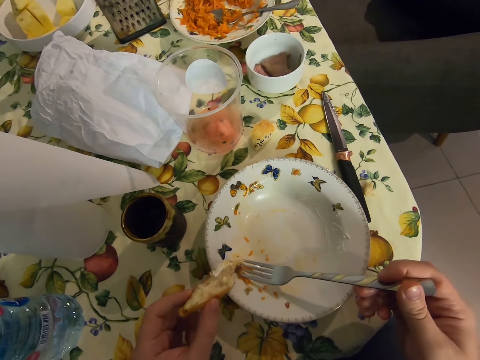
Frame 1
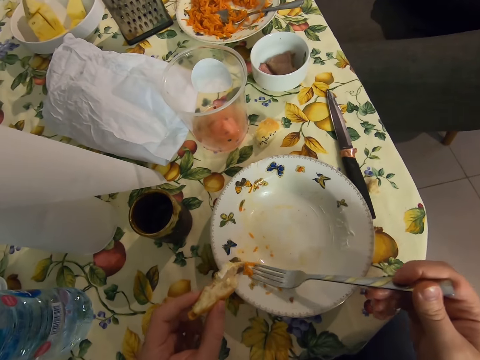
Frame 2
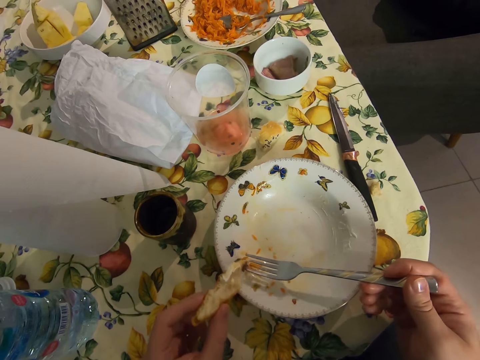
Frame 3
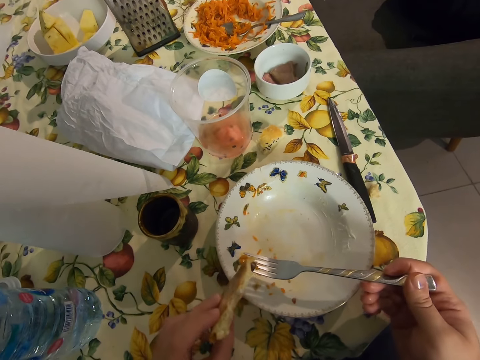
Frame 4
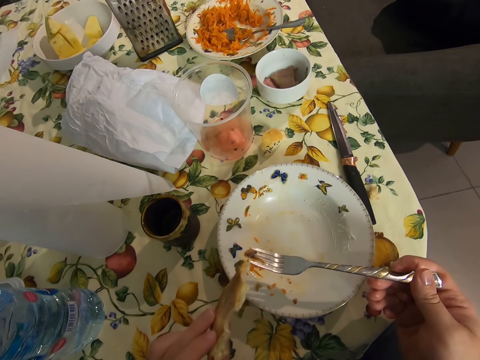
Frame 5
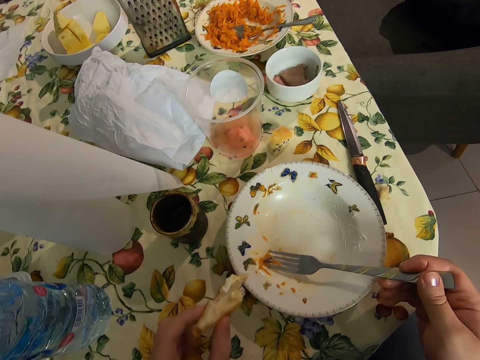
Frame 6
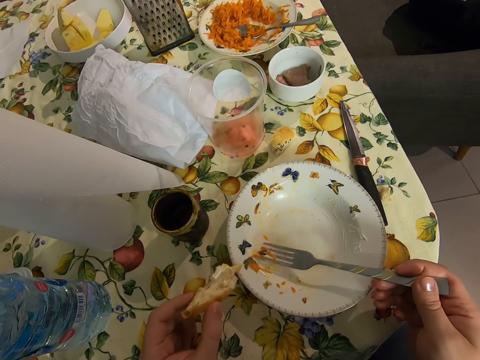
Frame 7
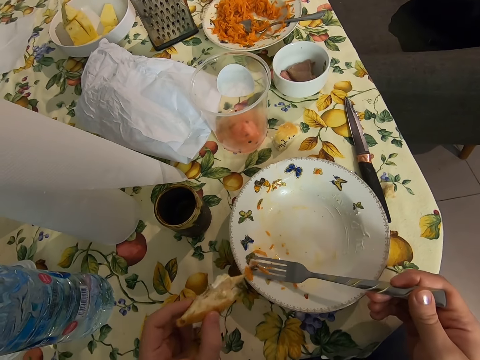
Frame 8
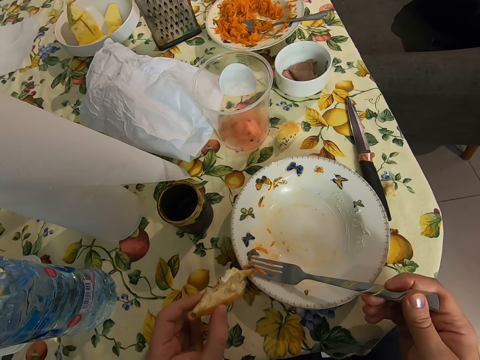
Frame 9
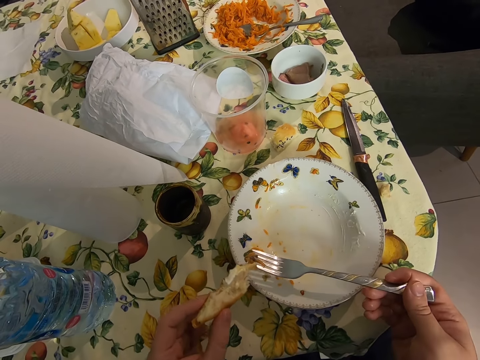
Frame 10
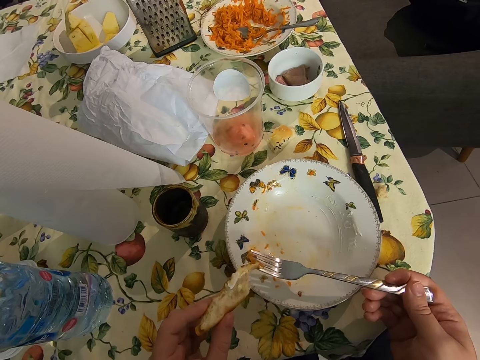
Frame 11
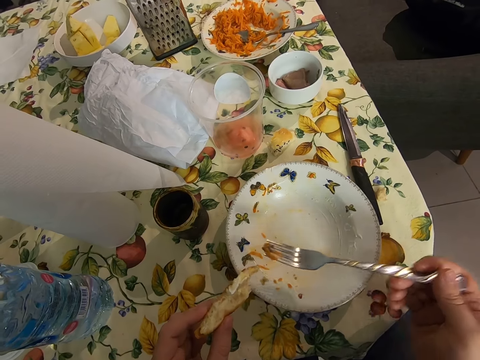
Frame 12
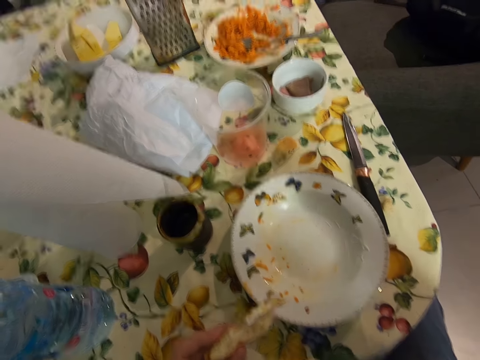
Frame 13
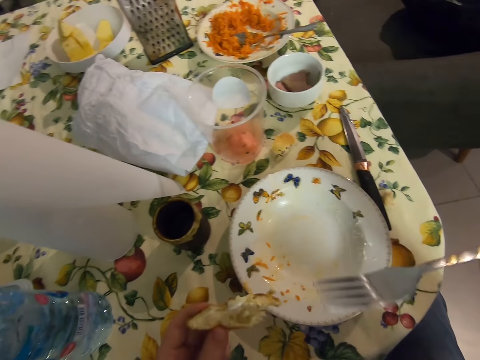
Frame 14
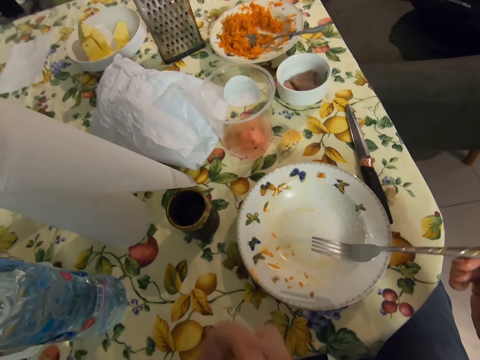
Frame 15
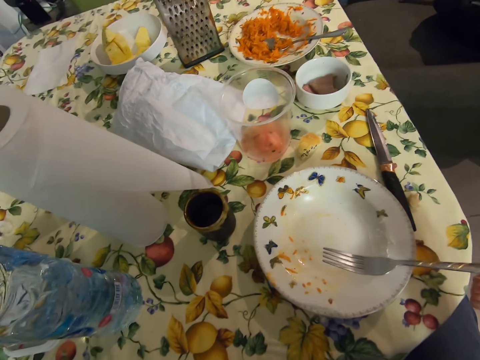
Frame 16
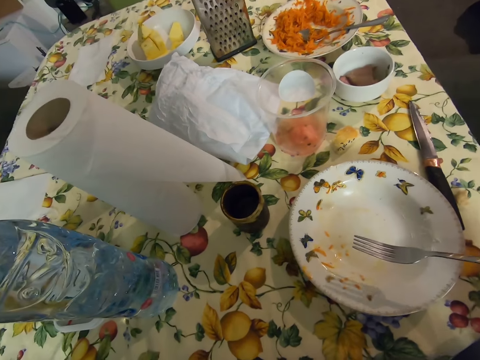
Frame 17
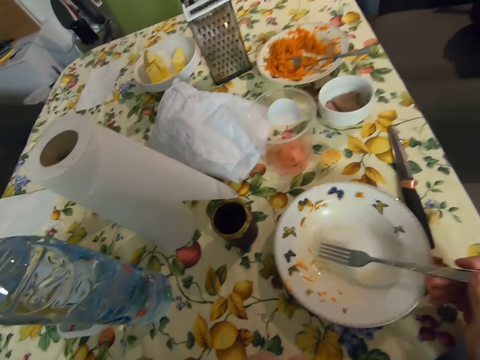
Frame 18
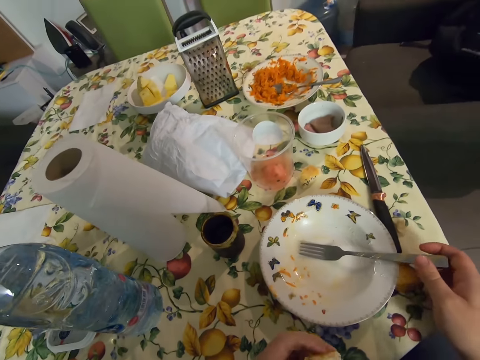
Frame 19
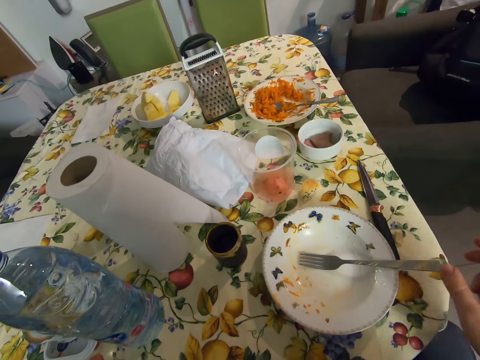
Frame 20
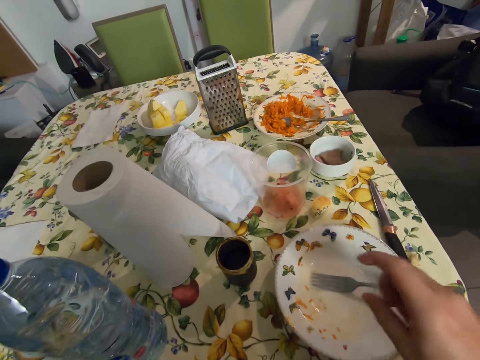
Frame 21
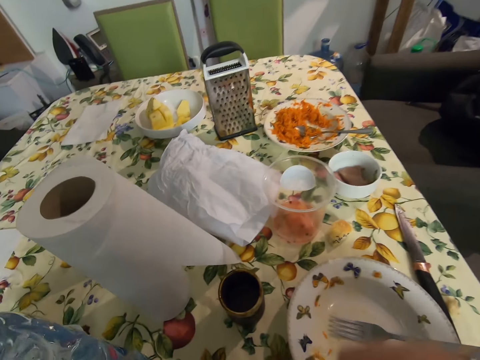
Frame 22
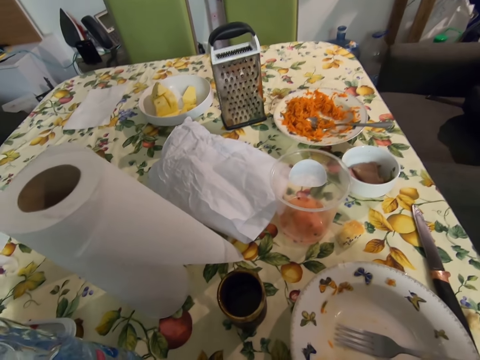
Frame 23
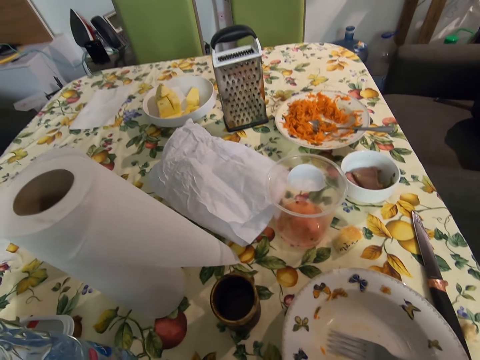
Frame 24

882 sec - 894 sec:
The camera wearer collects the food from the plate with the fork. They eat. They put the fork on the plate.

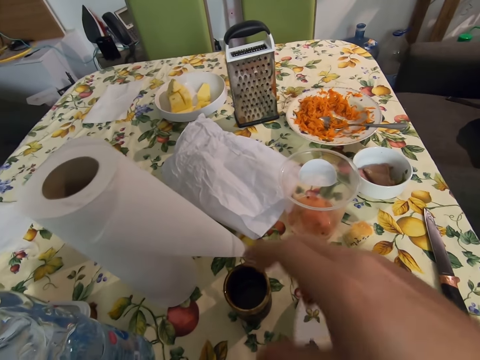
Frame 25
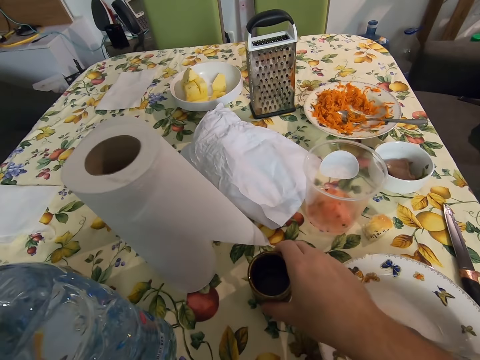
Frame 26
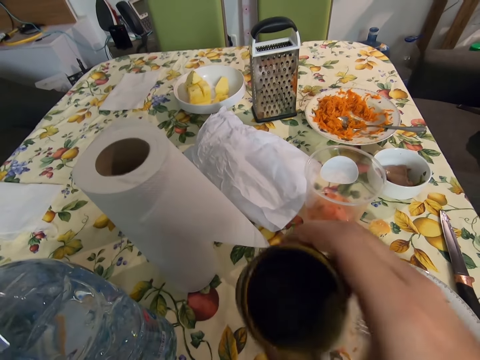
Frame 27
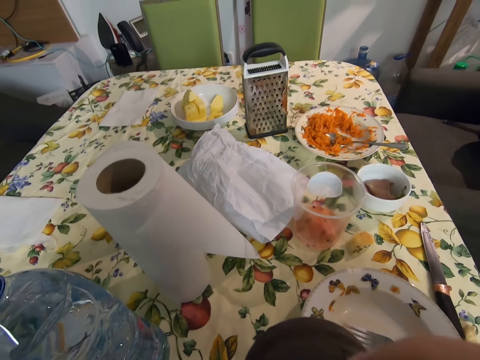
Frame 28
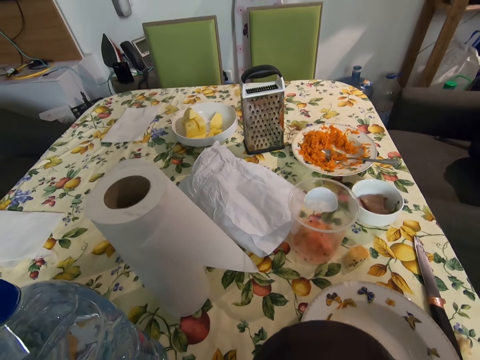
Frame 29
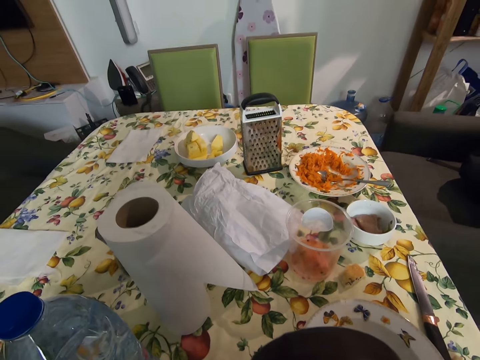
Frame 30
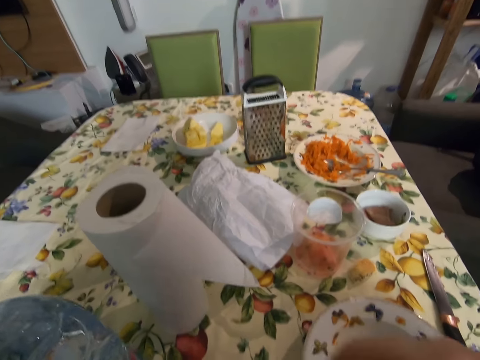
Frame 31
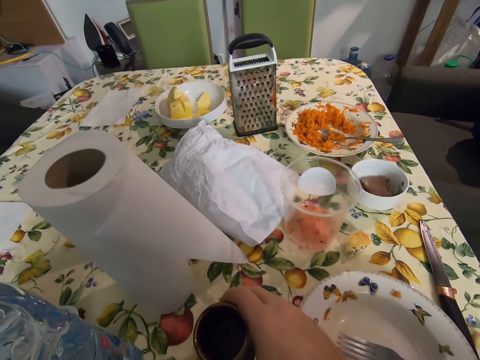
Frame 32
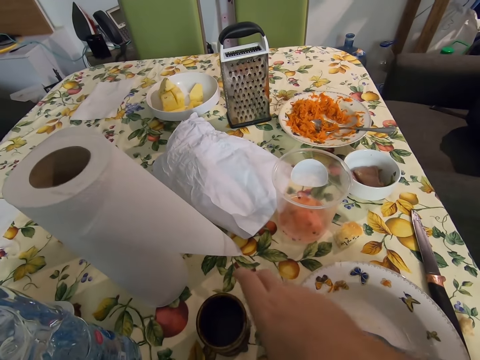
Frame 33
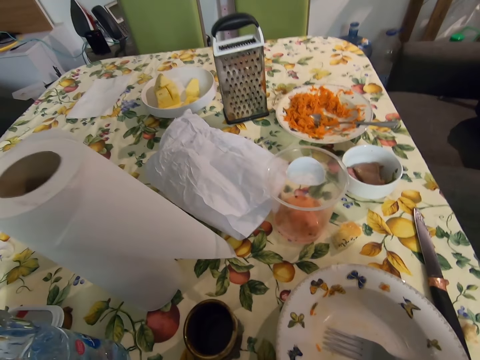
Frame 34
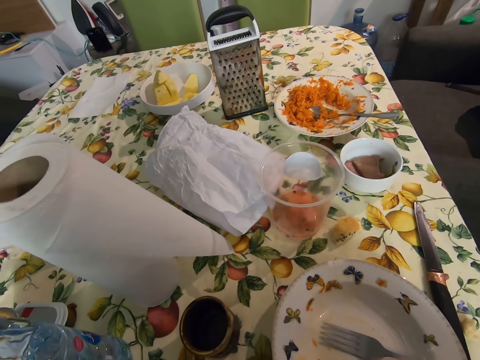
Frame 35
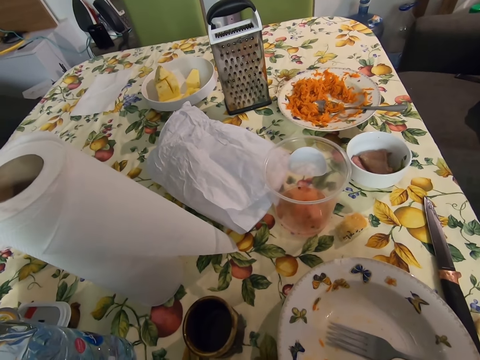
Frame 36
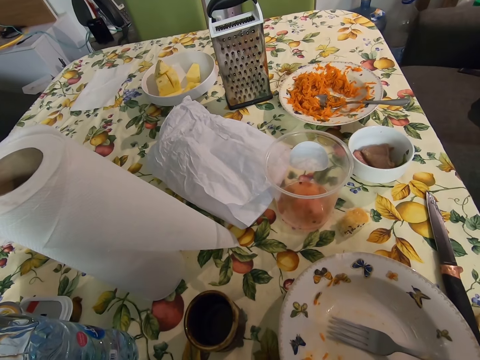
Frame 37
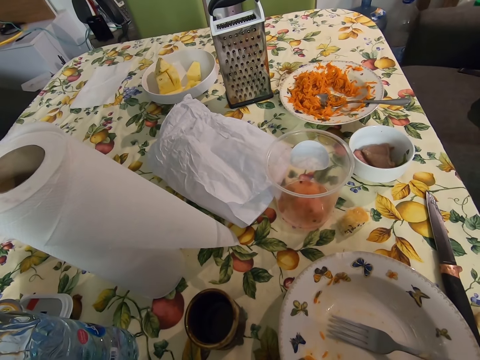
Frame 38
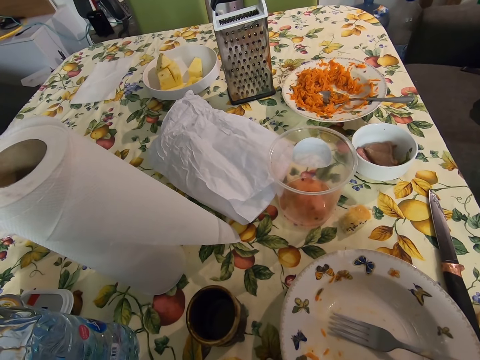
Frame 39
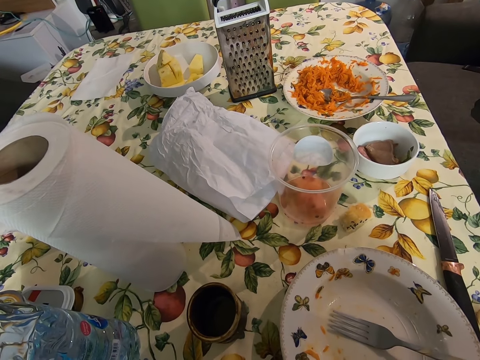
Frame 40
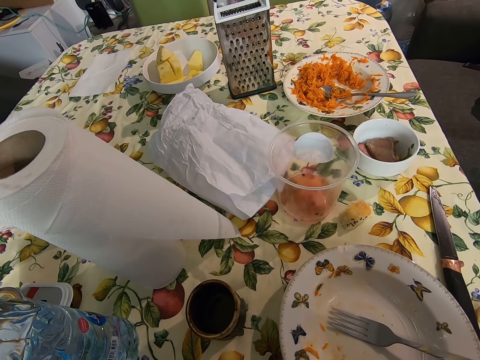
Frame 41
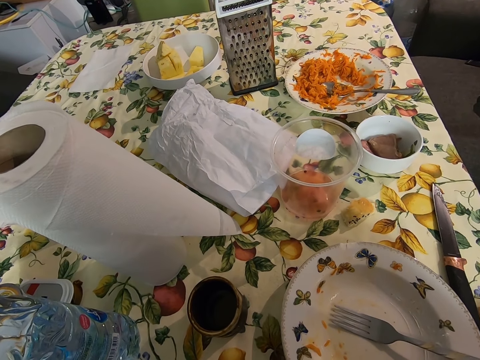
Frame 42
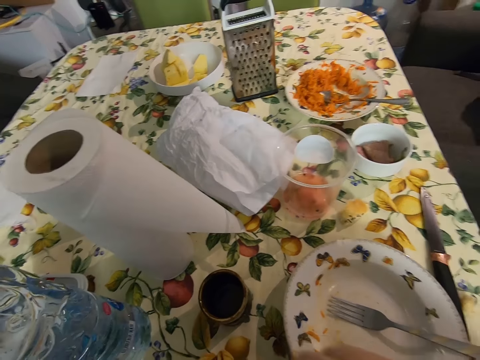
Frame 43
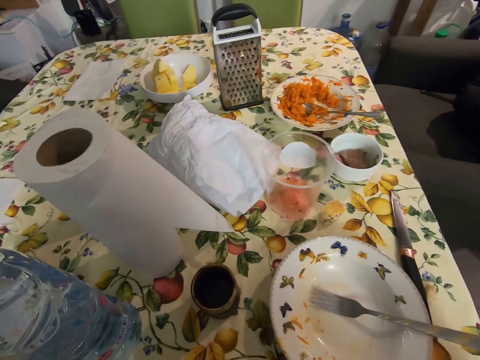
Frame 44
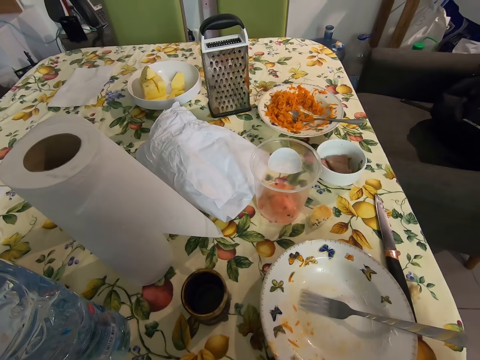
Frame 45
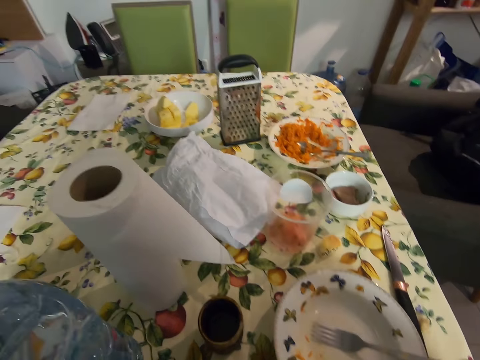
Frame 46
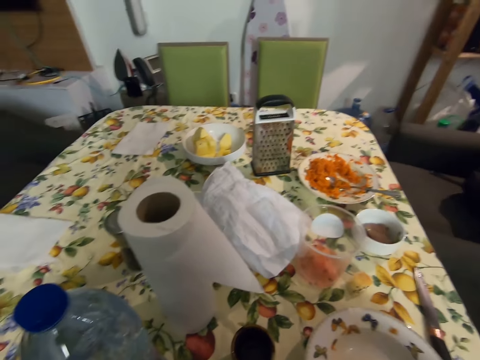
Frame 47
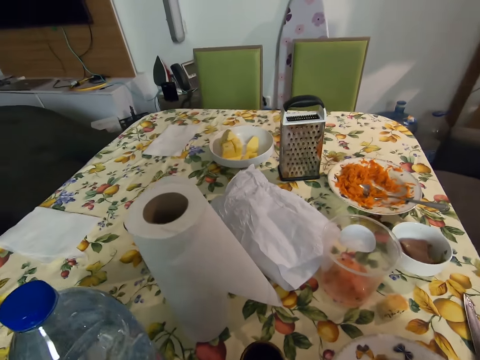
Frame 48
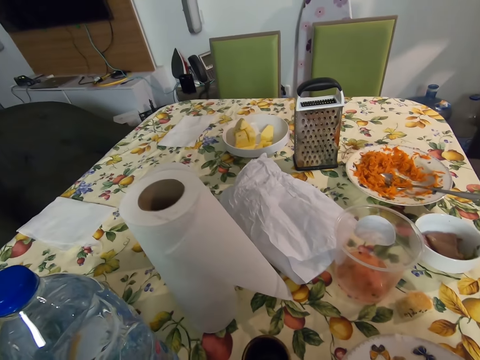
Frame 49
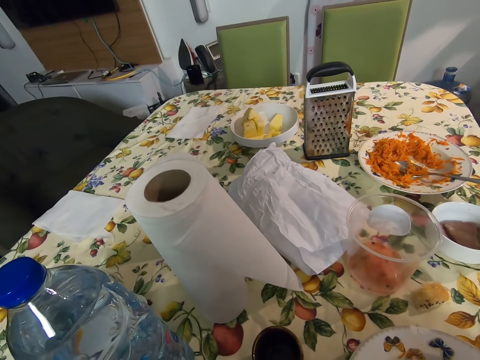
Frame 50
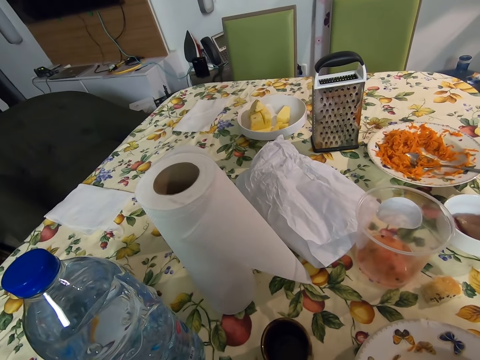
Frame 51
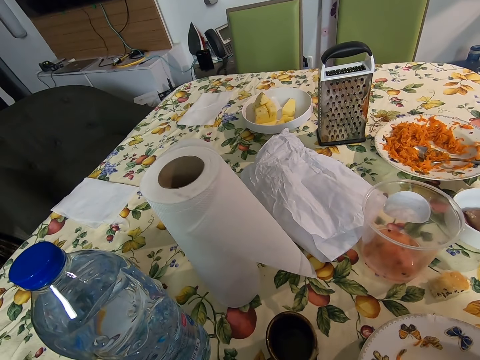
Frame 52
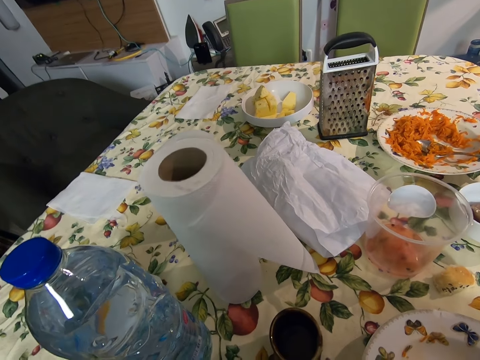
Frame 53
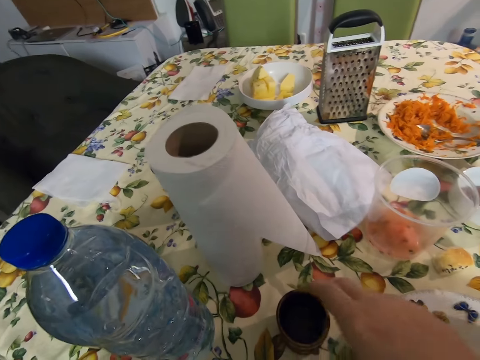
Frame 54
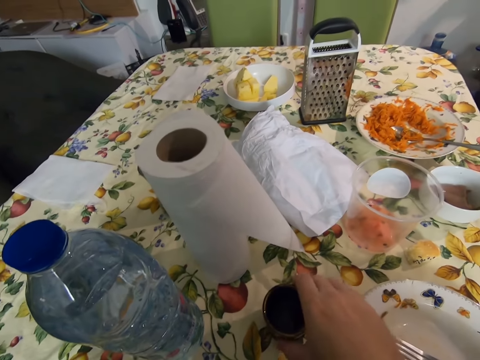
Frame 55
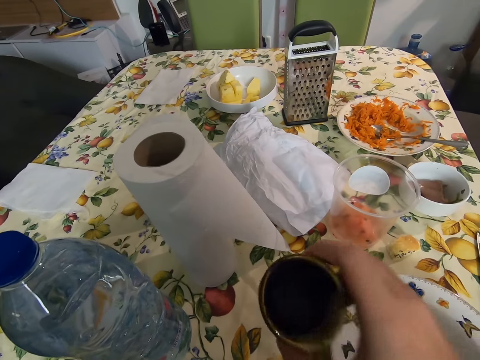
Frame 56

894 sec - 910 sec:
The camera wearer picks a cup of water from the table. They drink water. They put the cup on the table. They pick the cup of water from the table.
